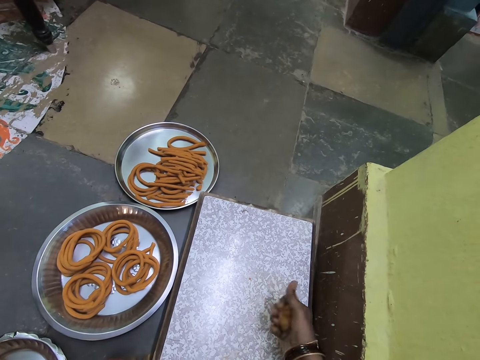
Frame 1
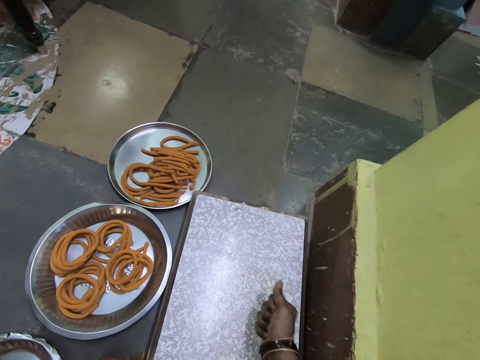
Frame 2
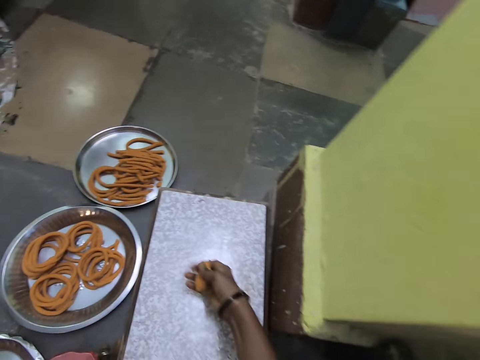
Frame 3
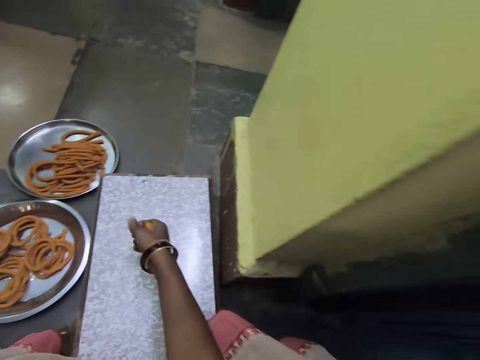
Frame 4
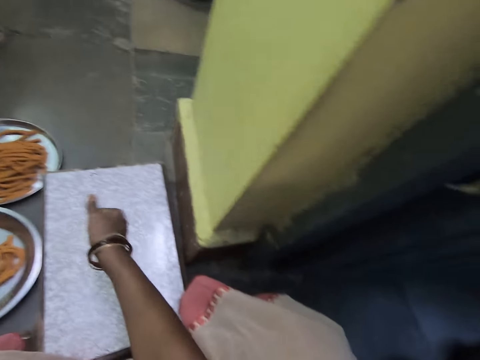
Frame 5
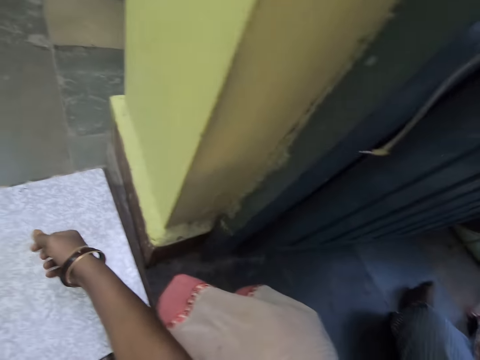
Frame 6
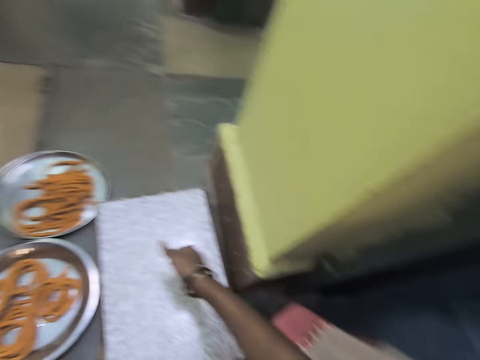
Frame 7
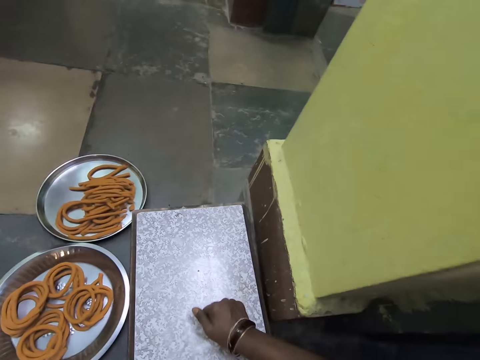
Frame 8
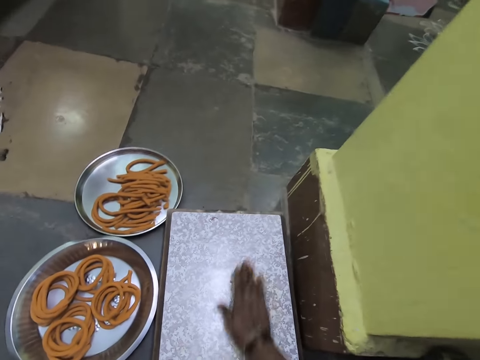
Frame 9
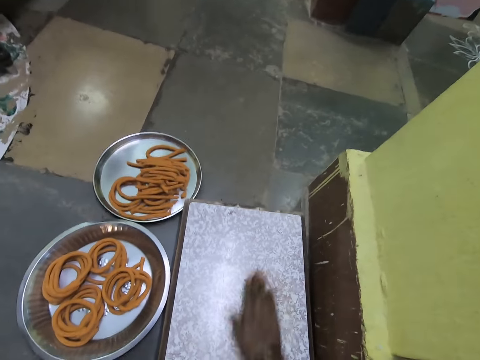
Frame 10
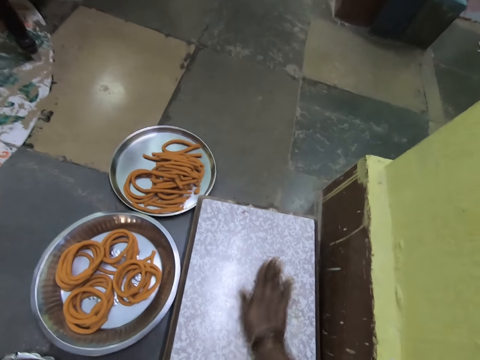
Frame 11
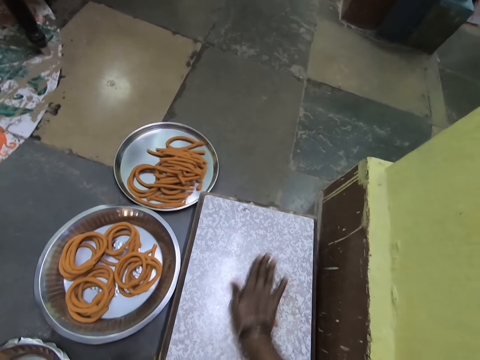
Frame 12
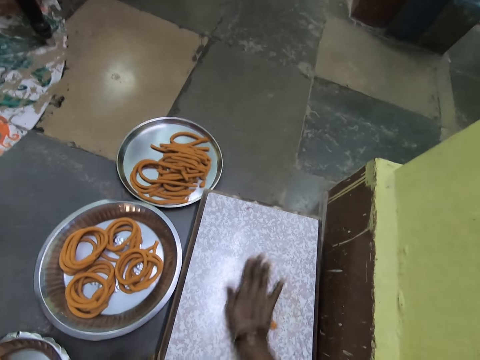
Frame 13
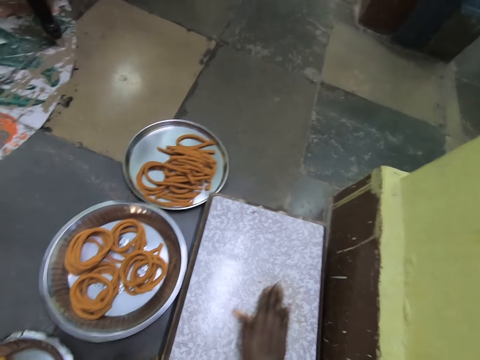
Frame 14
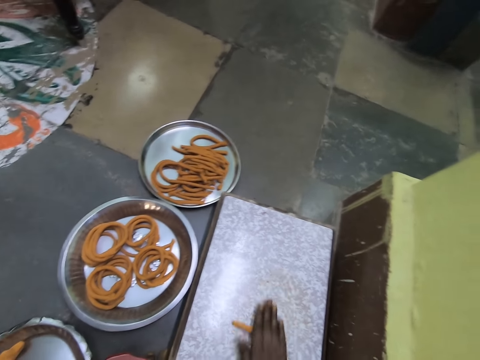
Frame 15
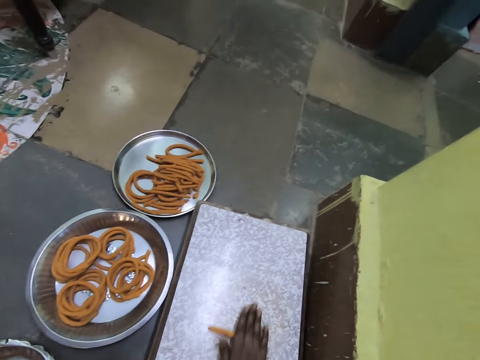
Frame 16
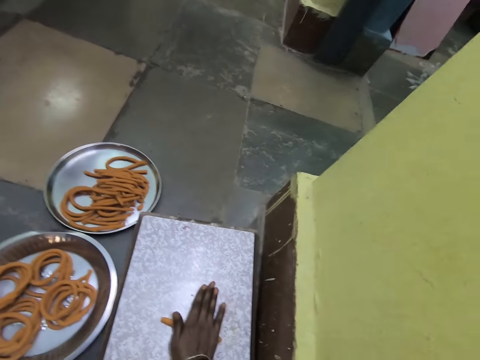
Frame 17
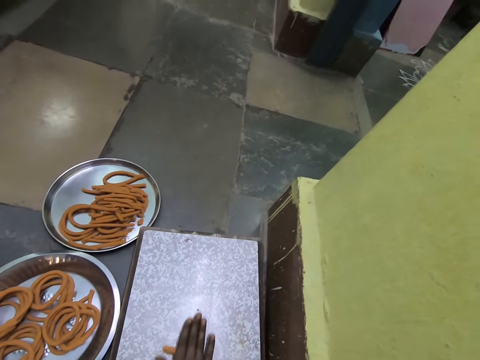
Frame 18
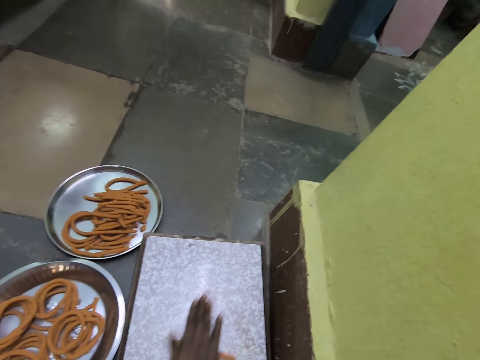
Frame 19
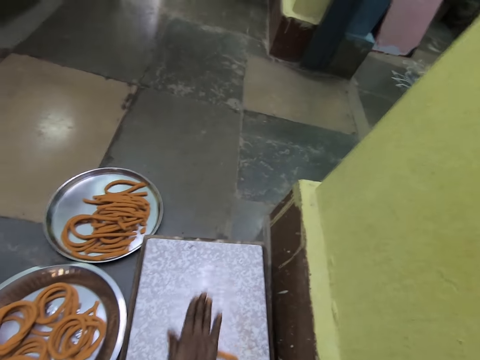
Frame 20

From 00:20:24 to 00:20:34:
The camera wearer looks on the side. They roll the dough on the stand.

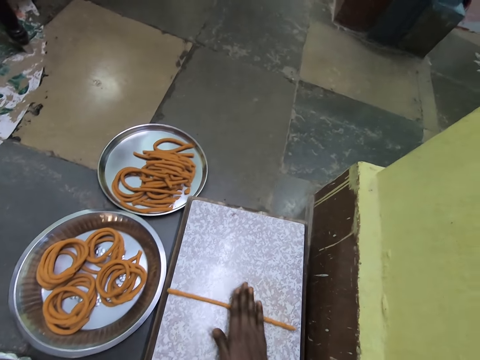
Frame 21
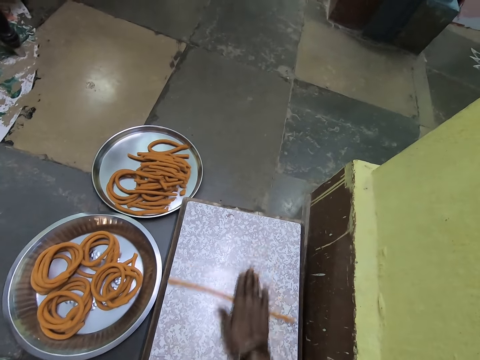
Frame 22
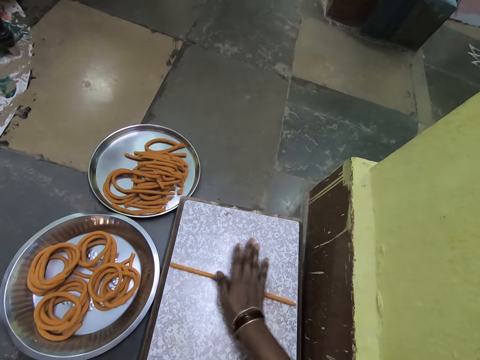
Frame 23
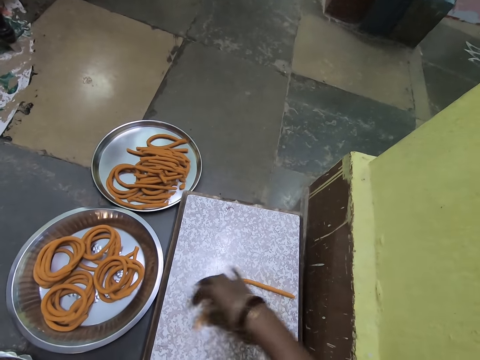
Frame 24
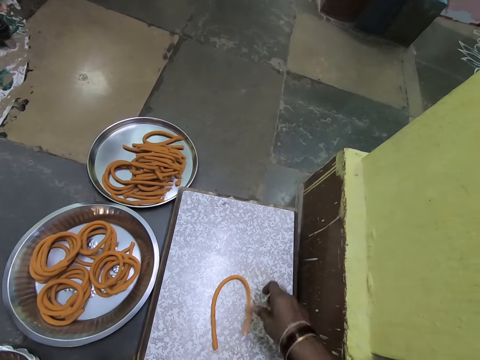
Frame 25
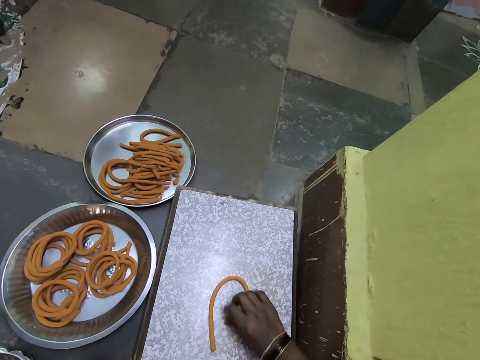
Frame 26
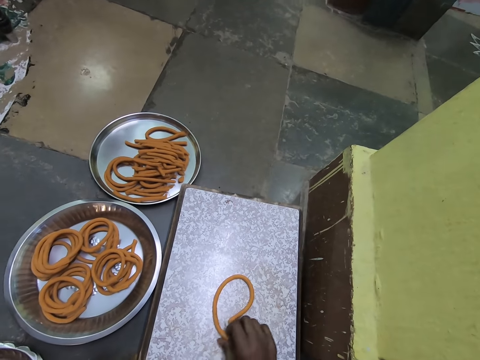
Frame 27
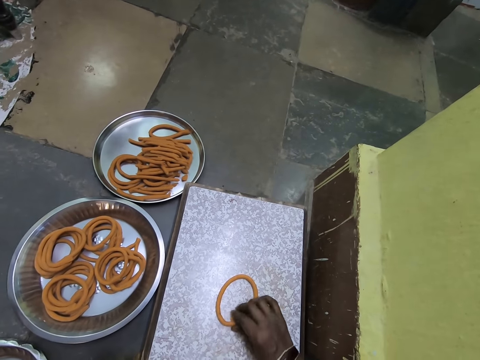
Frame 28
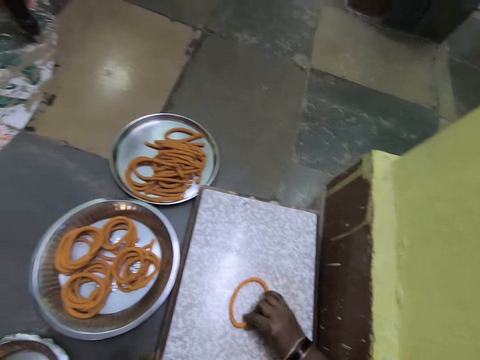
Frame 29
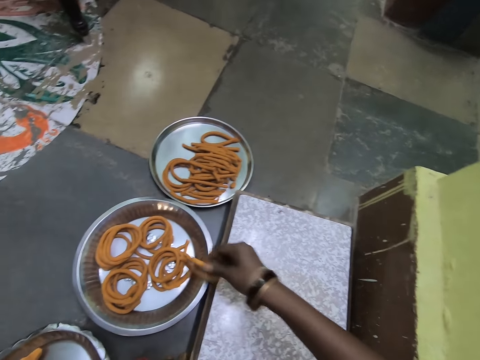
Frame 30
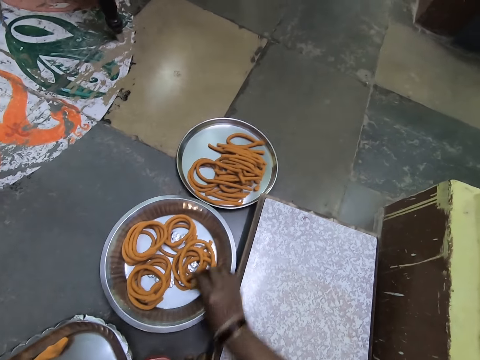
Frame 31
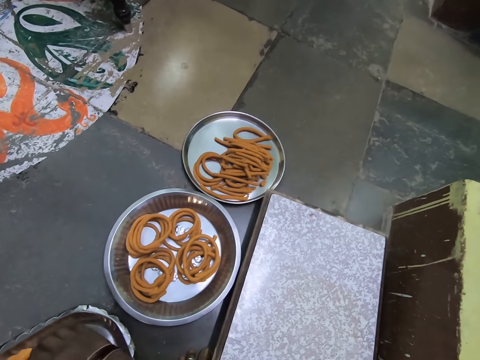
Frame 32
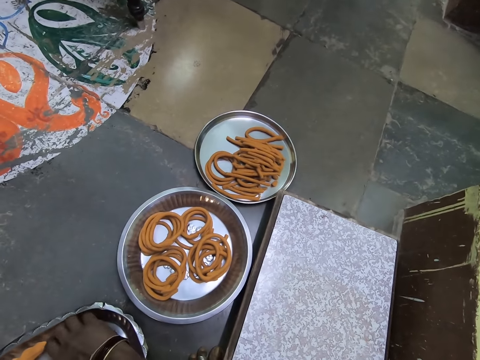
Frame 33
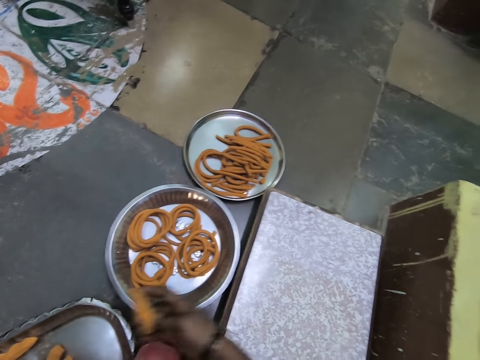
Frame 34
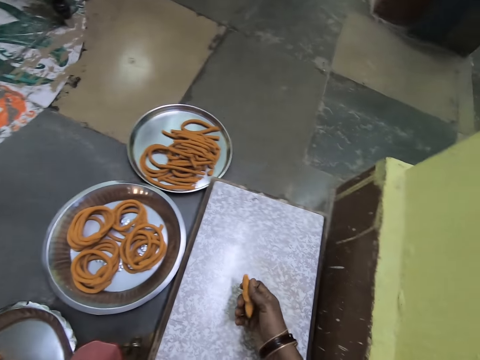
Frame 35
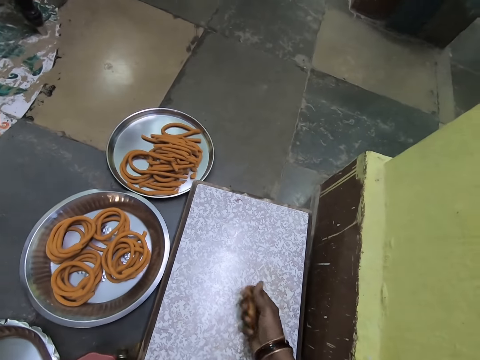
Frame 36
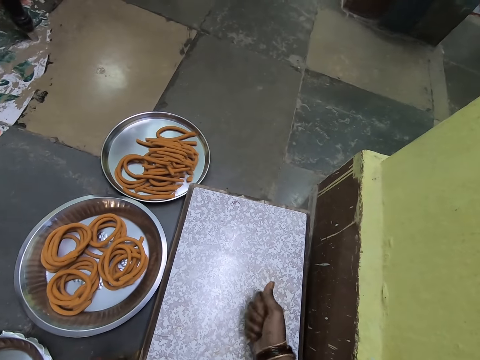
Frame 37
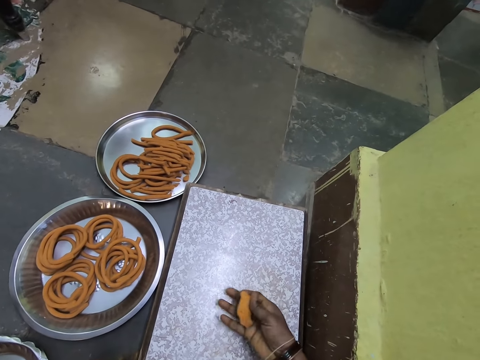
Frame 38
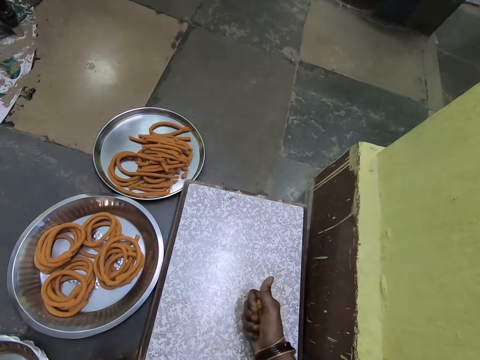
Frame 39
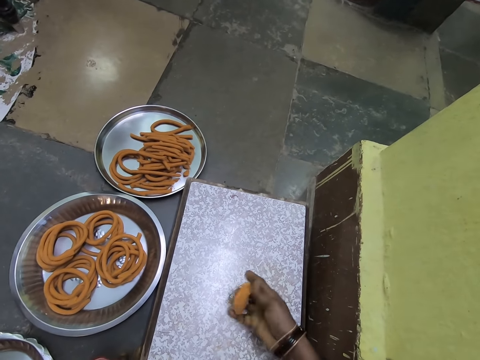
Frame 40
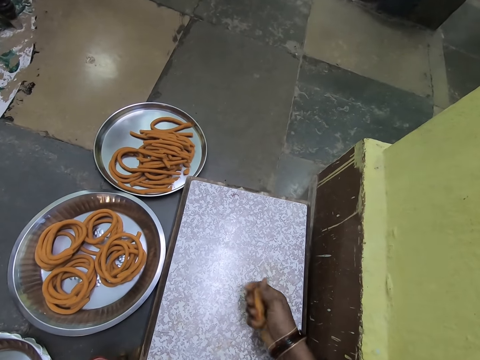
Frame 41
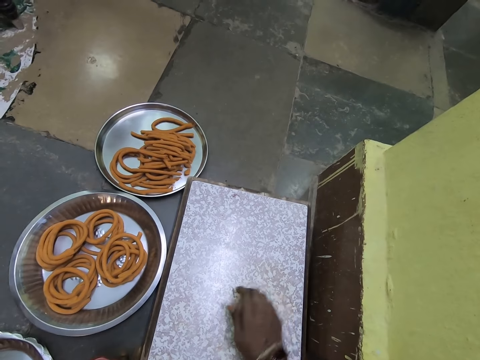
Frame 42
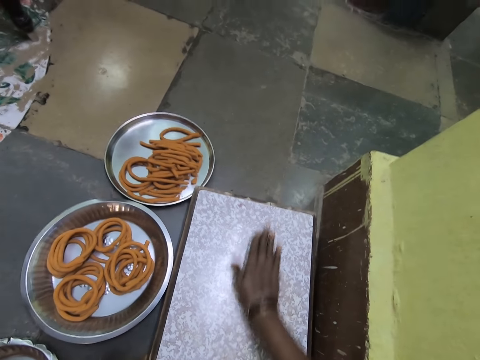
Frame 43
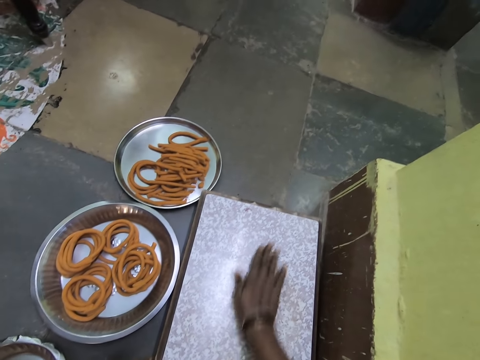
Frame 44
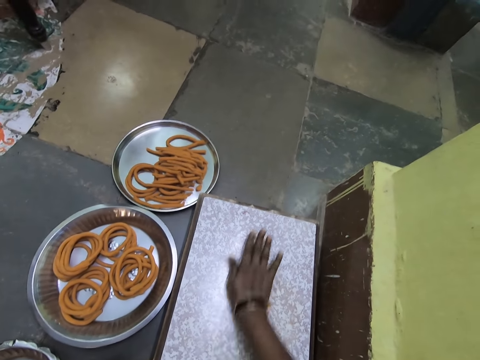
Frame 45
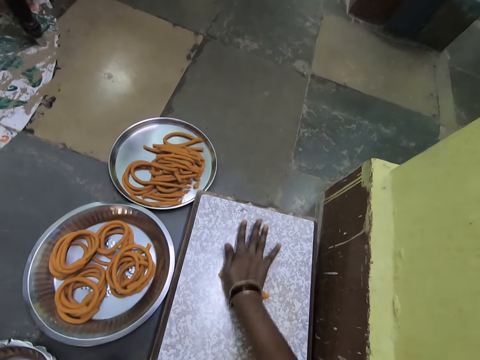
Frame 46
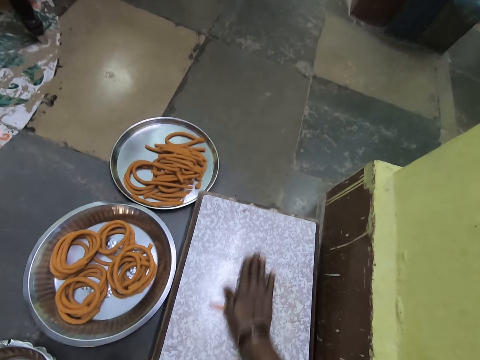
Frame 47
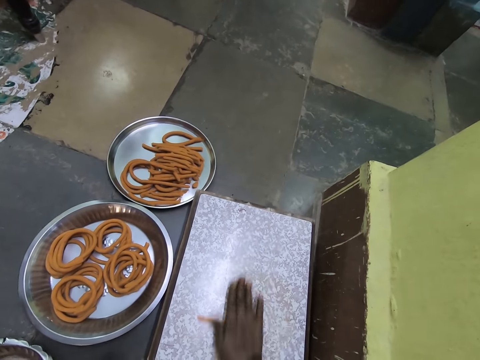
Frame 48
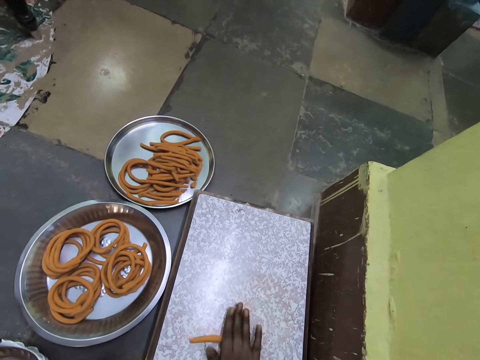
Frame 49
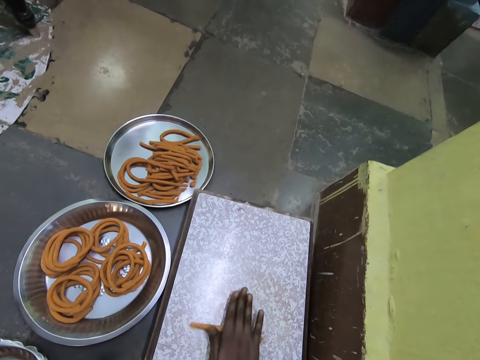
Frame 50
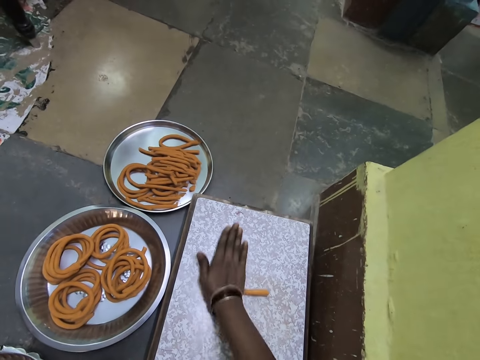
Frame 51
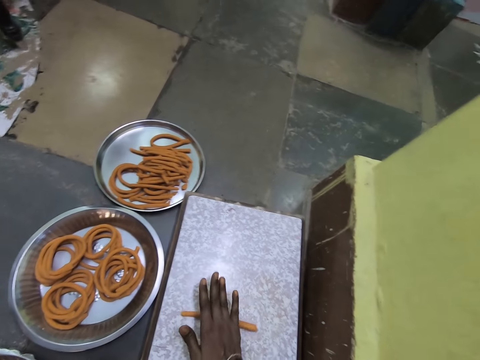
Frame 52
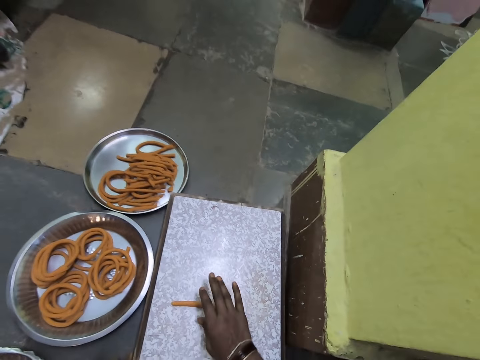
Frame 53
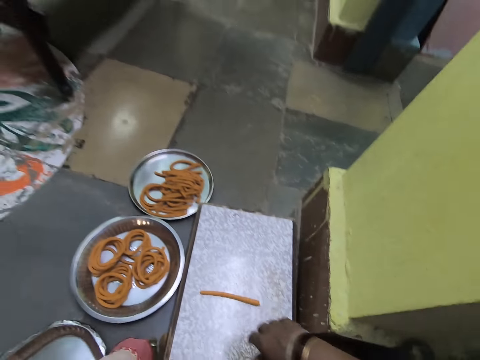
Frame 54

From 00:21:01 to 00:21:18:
The camera wearer folds the dough. They join the dough ends. They pick the dough ring. They put the dough ring on the platter. They take the dough. They squeeze the dough. They roll the dough on a stand.
